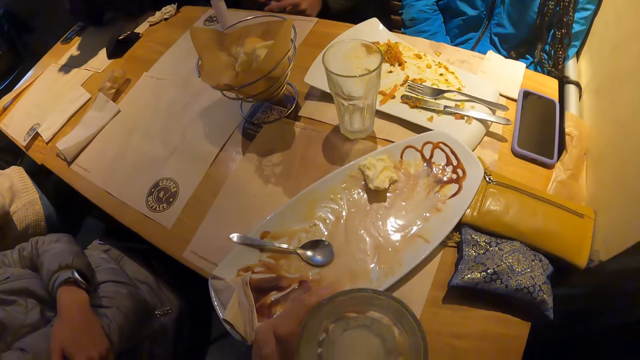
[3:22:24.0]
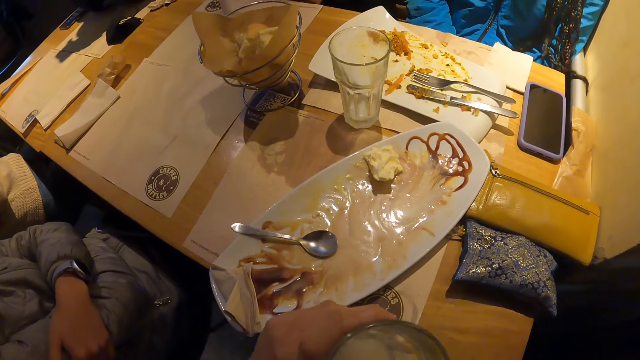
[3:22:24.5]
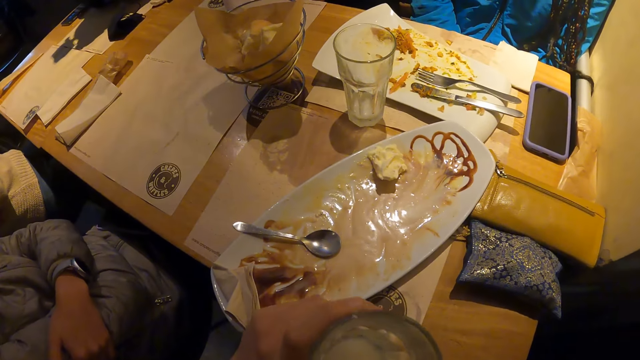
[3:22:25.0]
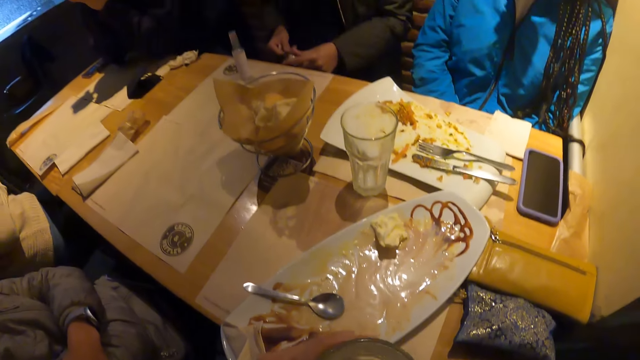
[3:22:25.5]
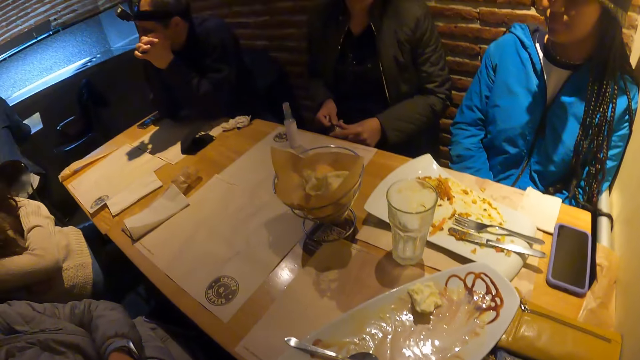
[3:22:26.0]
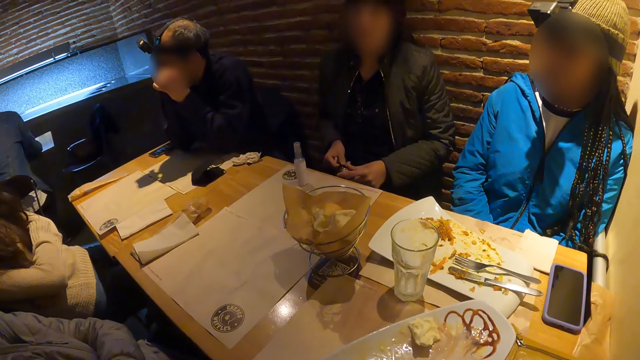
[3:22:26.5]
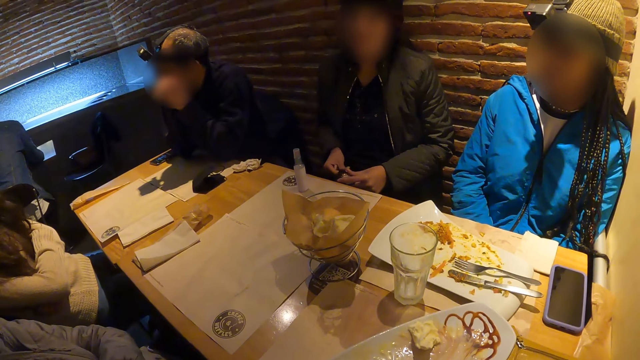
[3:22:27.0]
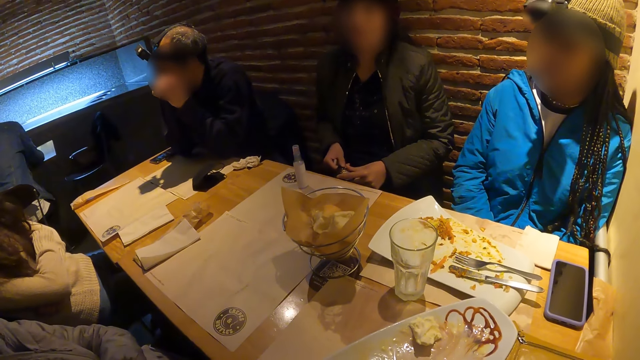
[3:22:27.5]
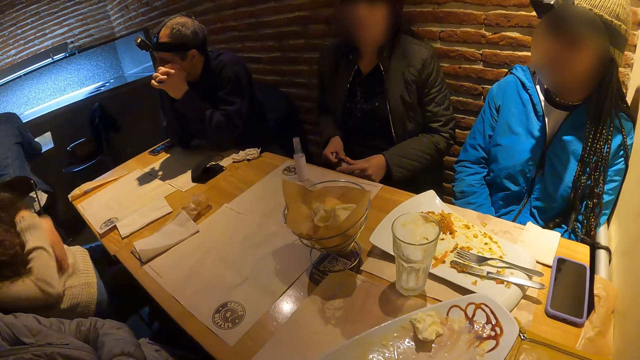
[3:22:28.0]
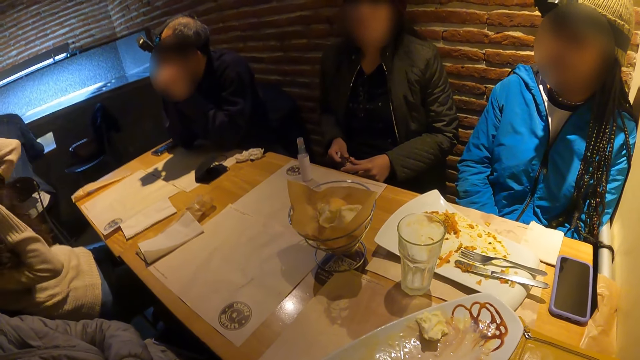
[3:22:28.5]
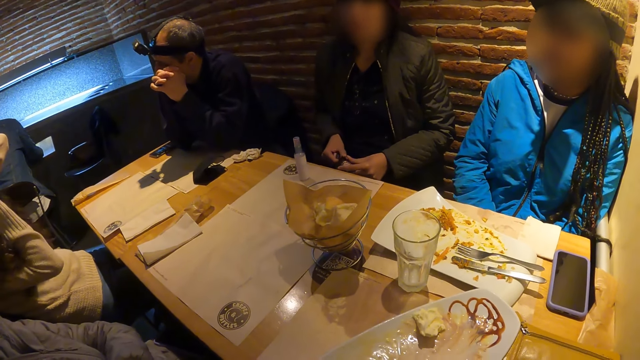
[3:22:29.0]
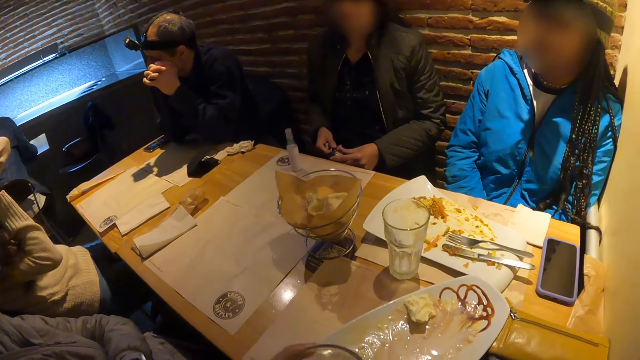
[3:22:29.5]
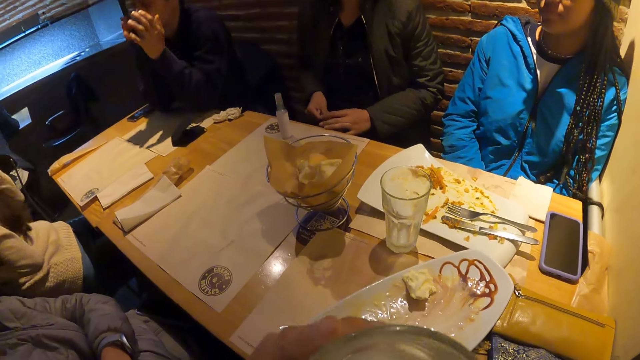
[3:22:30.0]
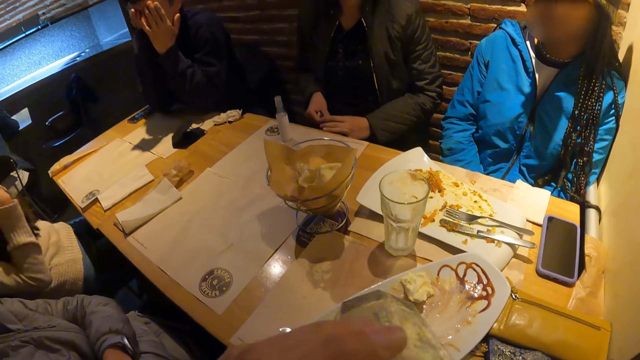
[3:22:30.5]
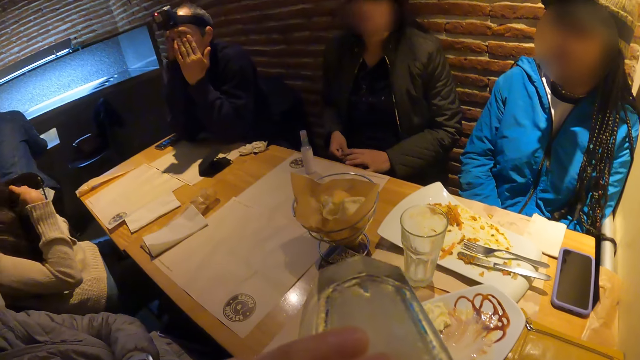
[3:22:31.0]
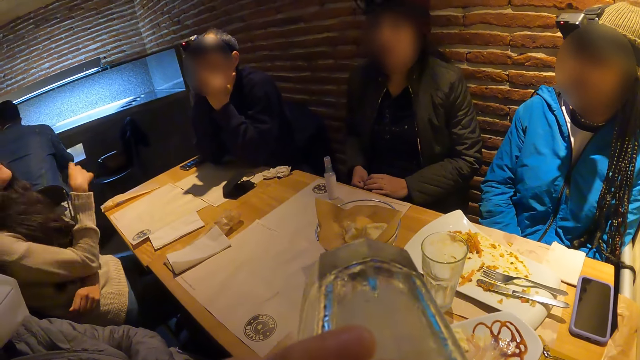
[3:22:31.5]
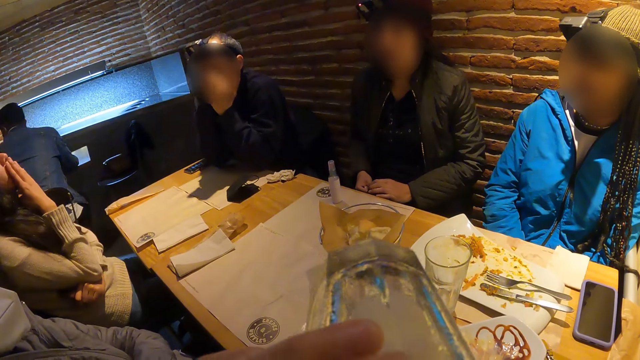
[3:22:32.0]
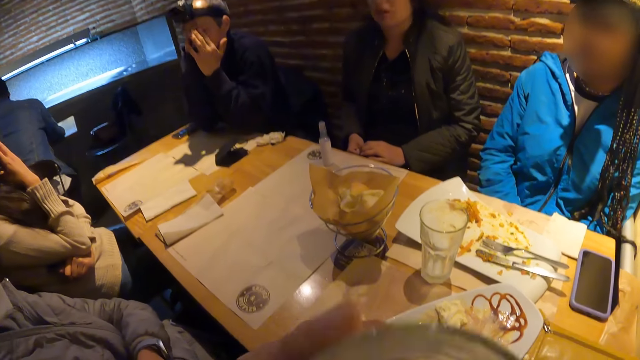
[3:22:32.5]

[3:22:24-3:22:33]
The camera wearer shakes the glass of milk in her left hand. She drinks from the glass of milk in her left hand.

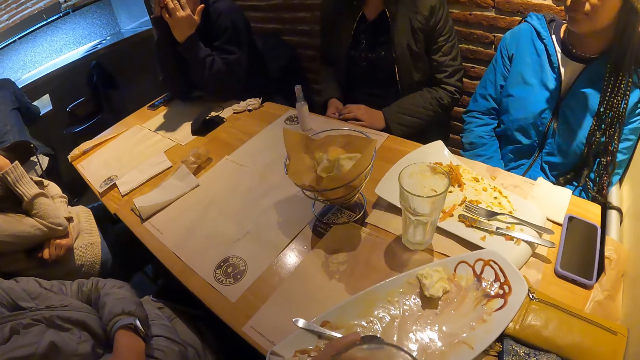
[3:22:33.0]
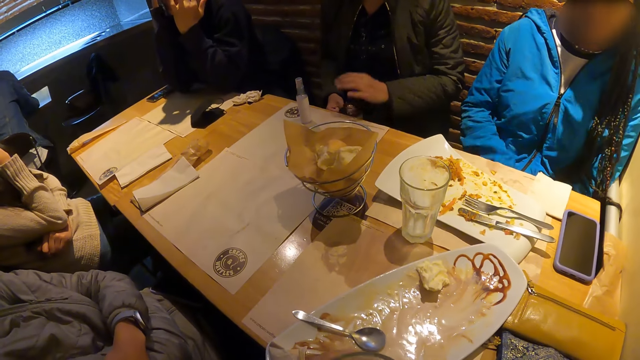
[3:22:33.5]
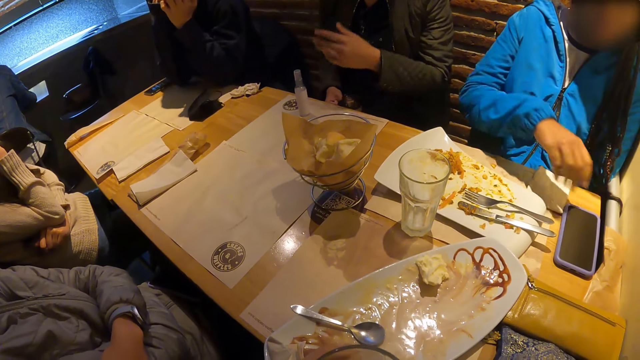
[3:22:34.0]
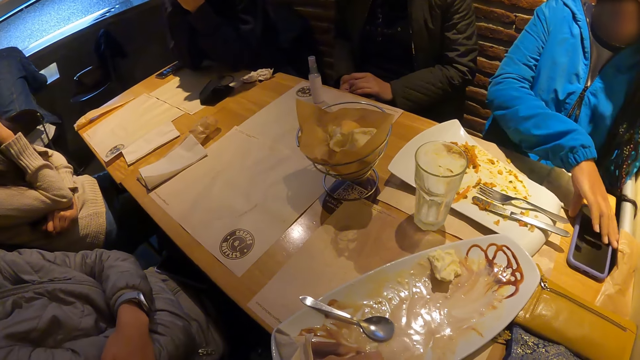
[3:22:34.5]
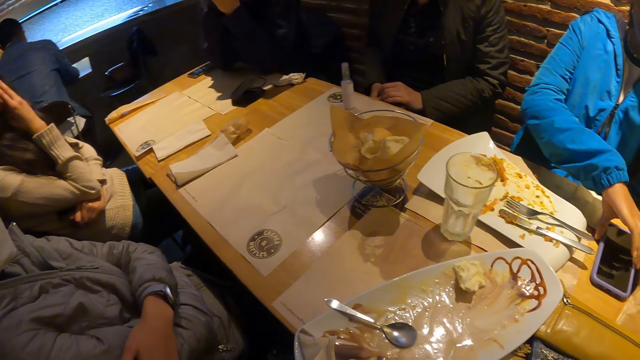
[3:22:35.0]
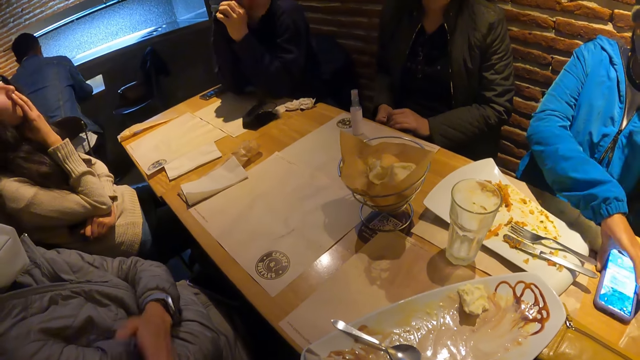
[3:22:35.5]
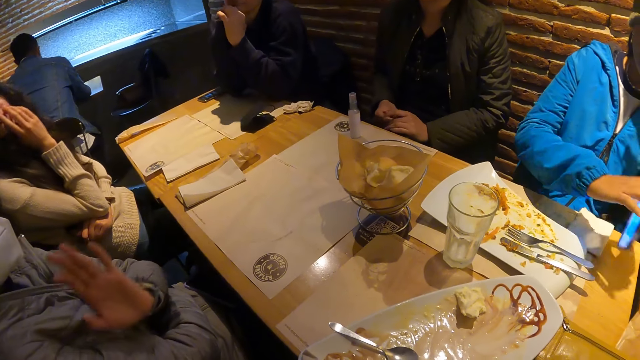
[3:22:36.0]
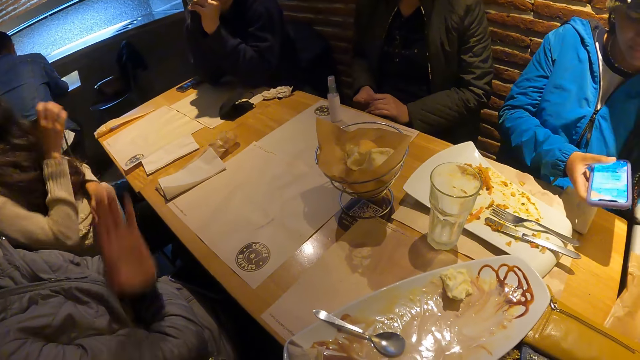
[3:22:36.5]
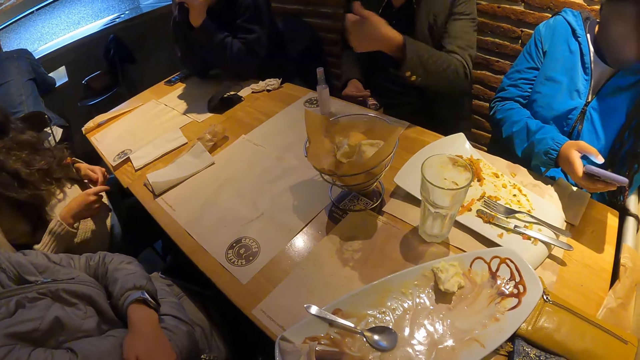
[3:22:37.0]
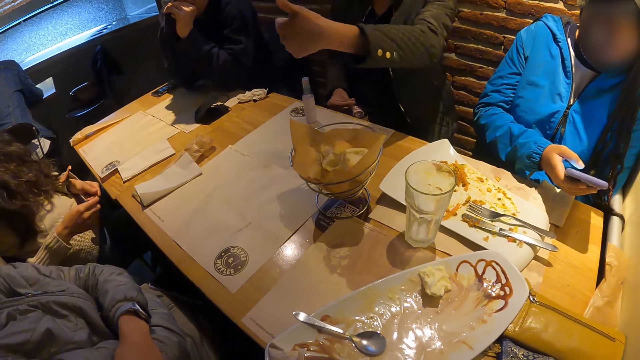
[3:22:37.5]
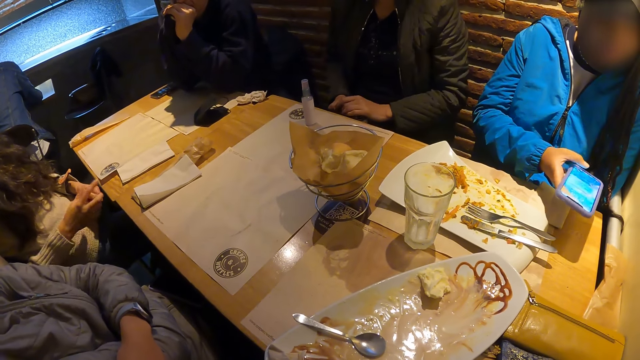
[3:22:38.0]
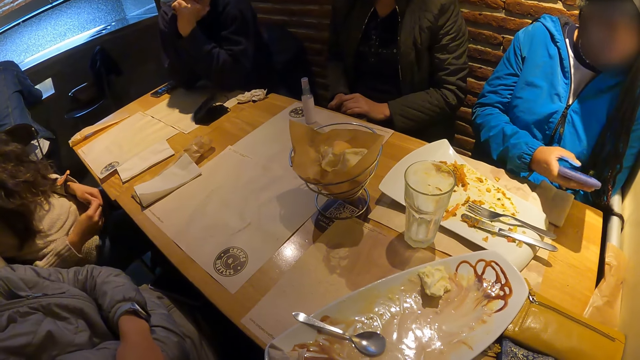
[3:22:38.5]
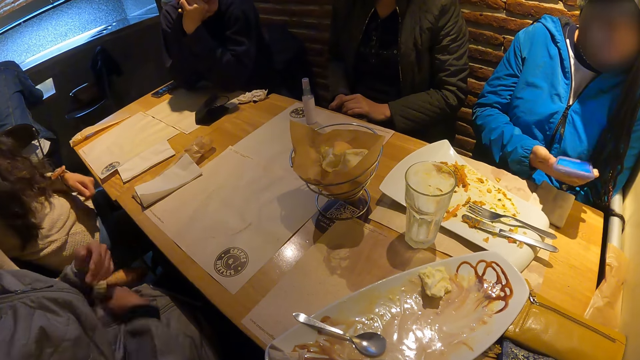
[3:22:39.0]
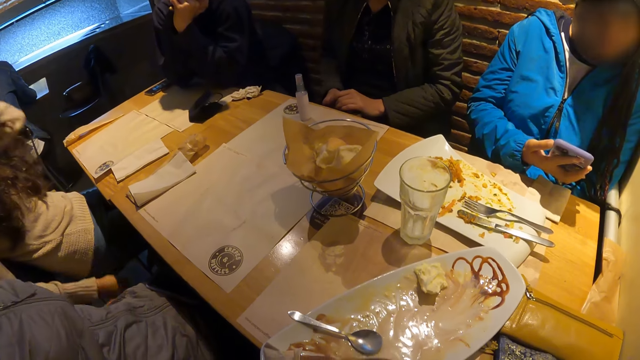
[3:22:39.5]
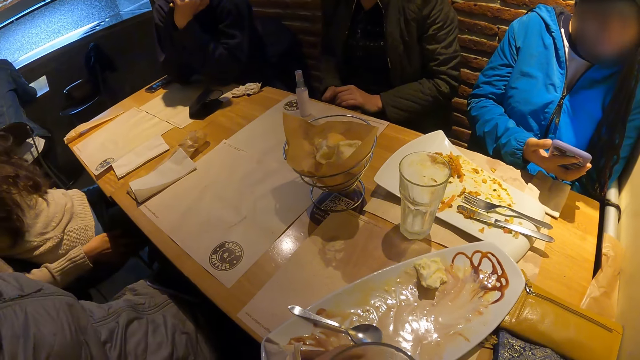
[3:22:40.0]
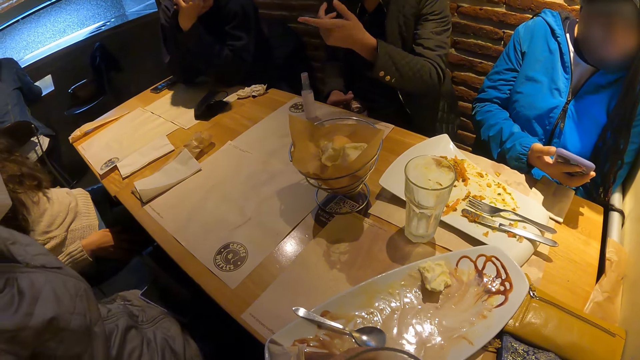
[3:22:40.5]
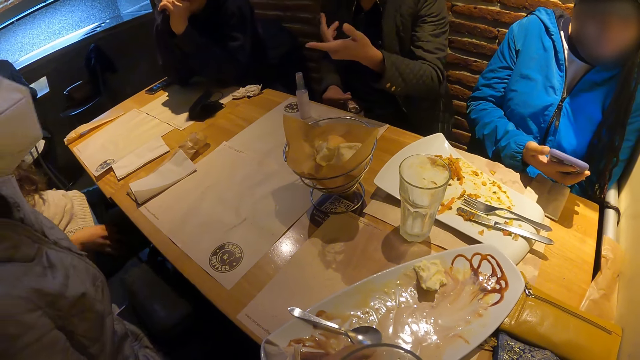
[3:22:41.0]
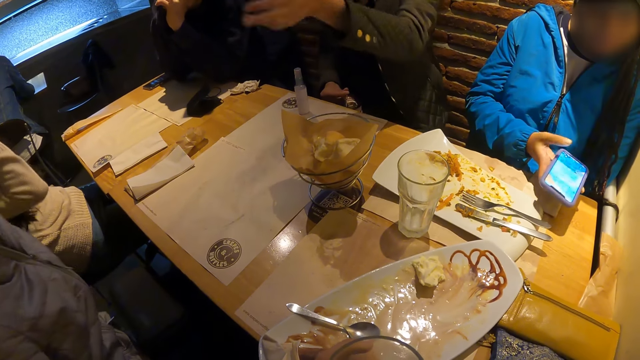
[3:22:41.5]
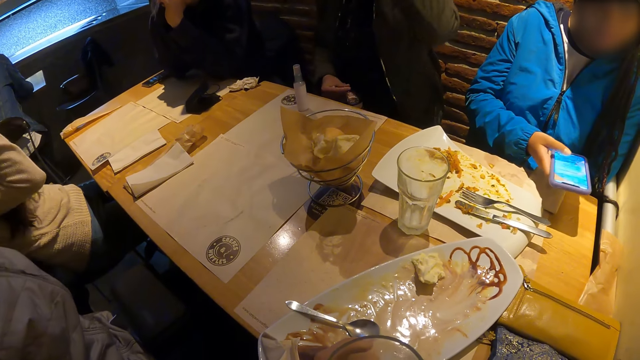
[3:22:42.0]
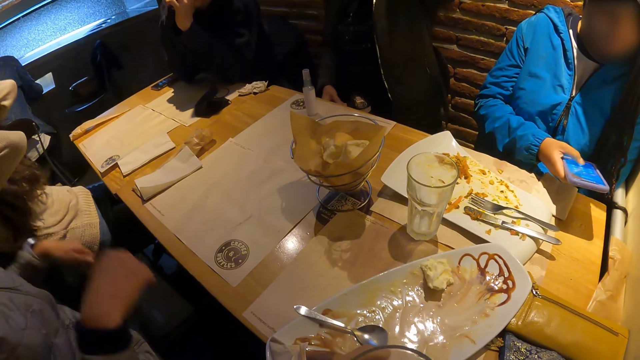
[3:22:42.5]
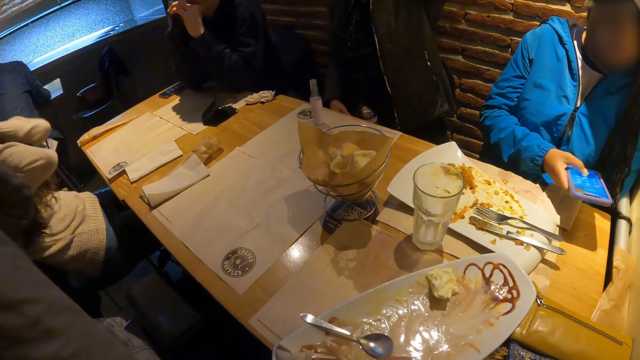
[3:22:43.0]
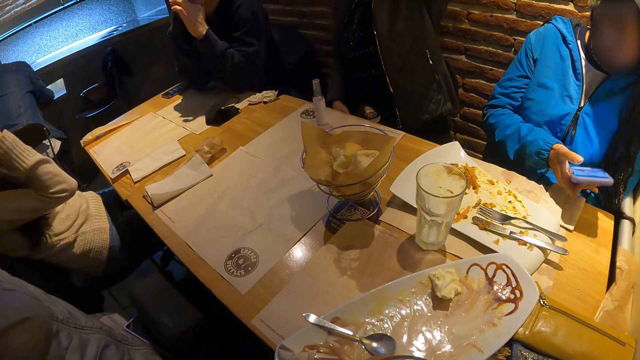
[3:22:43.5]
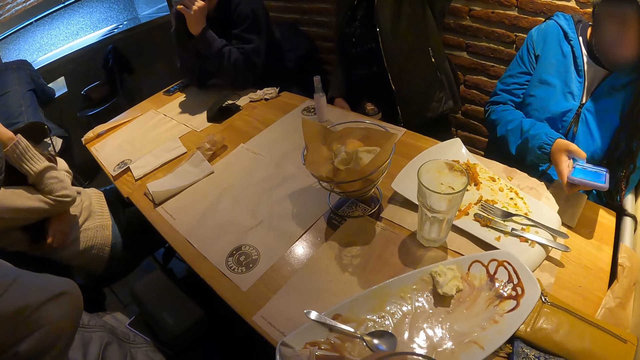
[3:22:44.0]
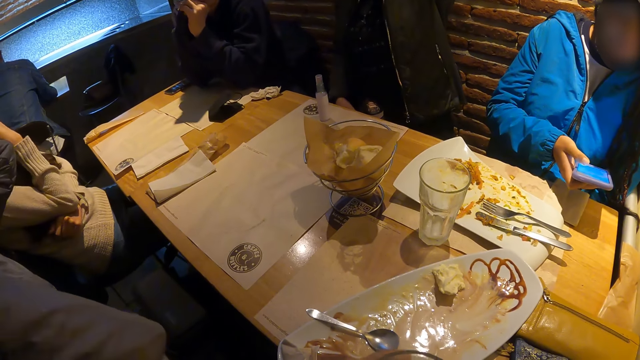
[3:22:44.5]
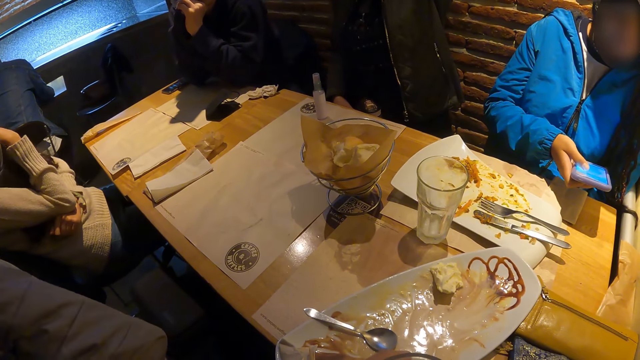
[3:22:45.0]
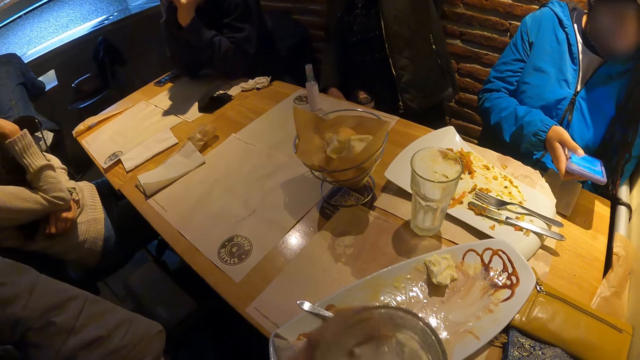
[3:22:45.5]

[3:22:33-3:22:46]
A lady speaks with gestures. Another lady uses the phone. The second lady presses the phone on the table with her right hand. A third lady speaks with gestures. The second lady picks up the phone from the table with her right hand. The second lady presses the phone with her right hand. The first lady speaks with gestures. The camera wearer shakes the glass of milk in her left hand.
